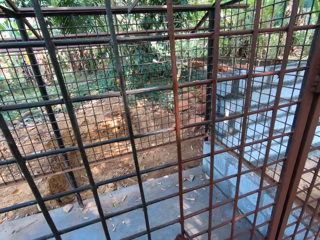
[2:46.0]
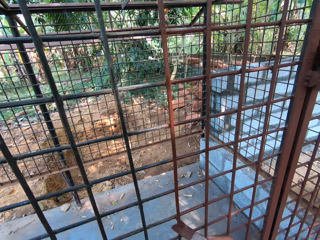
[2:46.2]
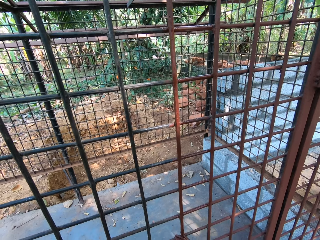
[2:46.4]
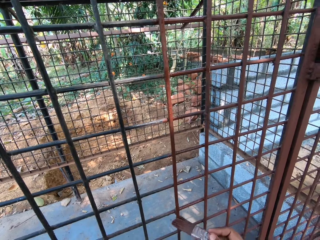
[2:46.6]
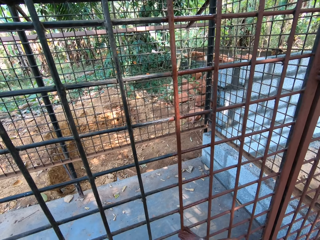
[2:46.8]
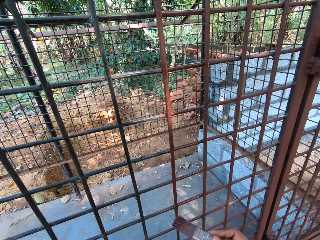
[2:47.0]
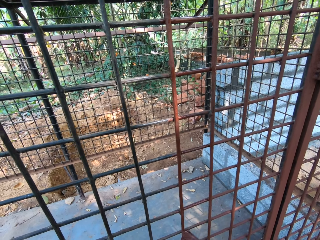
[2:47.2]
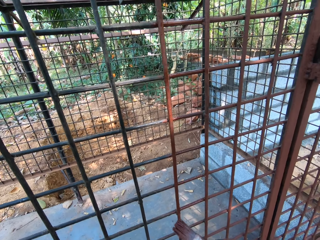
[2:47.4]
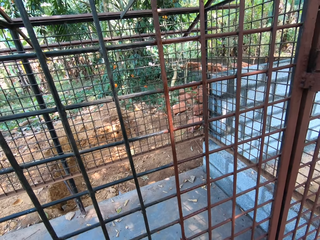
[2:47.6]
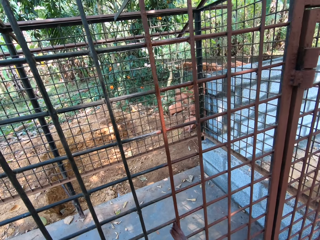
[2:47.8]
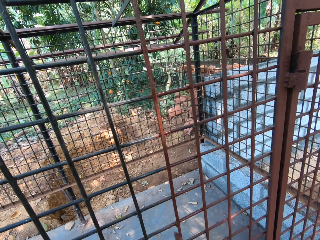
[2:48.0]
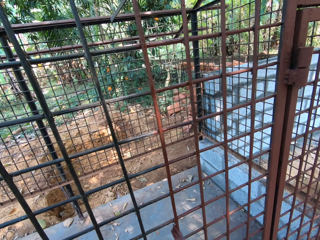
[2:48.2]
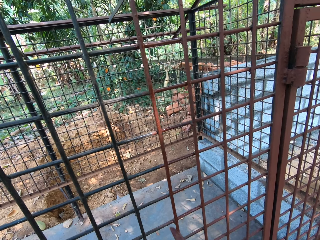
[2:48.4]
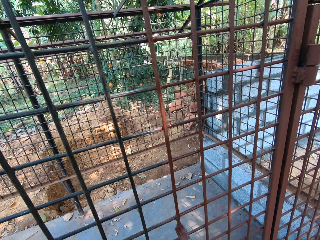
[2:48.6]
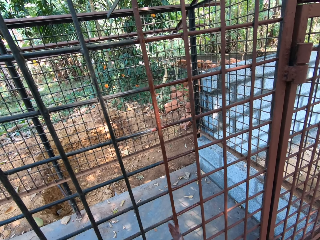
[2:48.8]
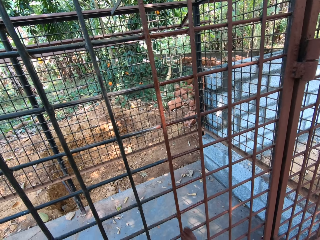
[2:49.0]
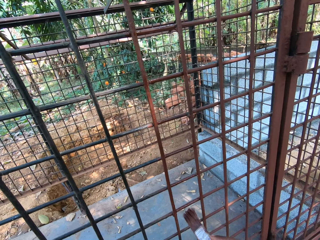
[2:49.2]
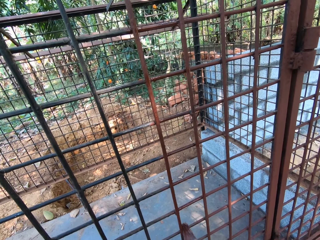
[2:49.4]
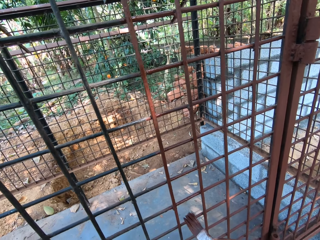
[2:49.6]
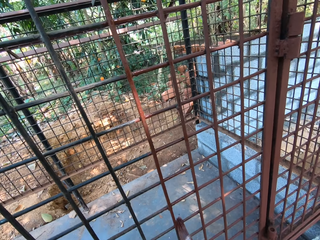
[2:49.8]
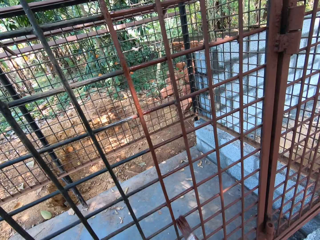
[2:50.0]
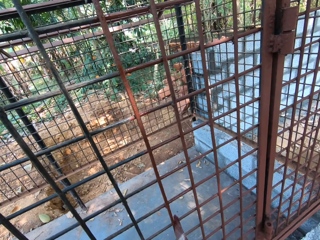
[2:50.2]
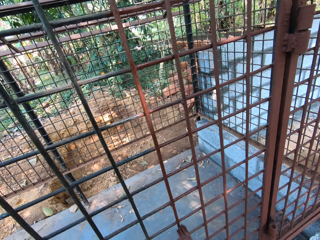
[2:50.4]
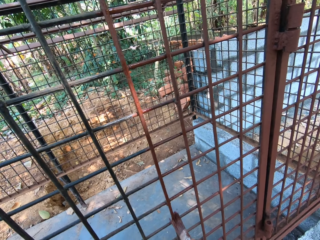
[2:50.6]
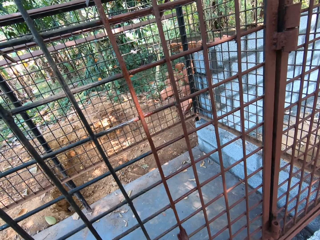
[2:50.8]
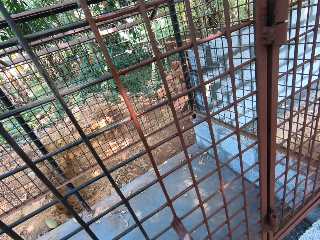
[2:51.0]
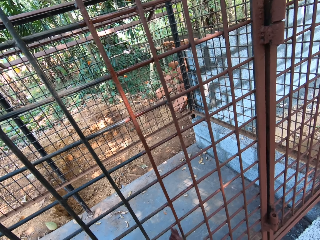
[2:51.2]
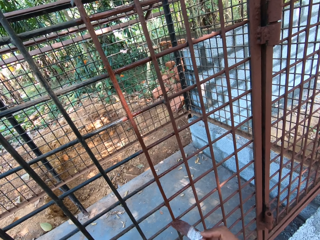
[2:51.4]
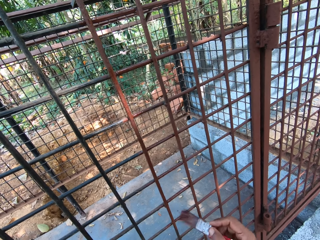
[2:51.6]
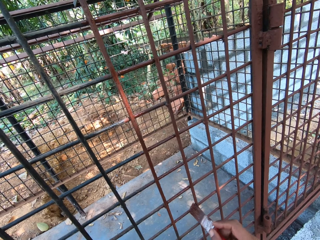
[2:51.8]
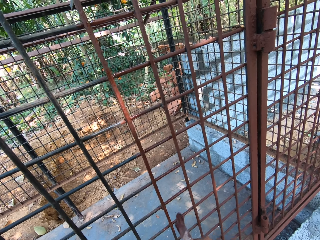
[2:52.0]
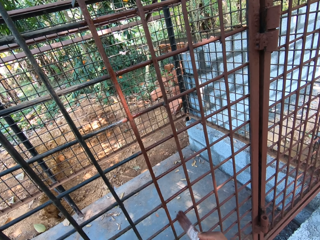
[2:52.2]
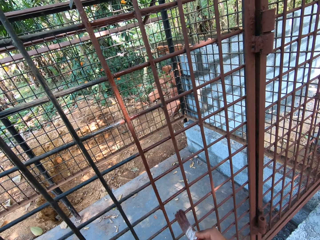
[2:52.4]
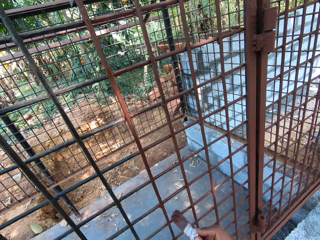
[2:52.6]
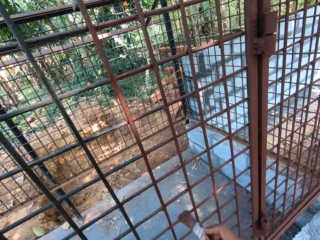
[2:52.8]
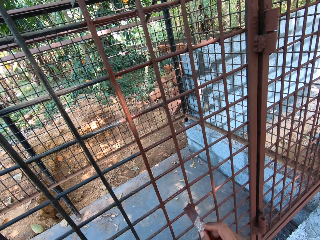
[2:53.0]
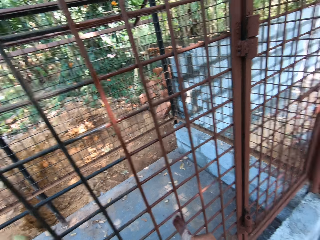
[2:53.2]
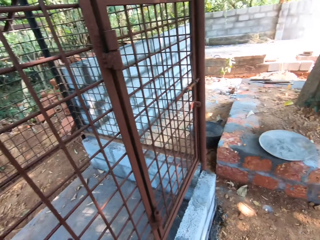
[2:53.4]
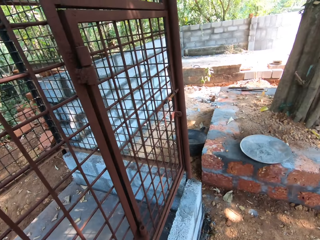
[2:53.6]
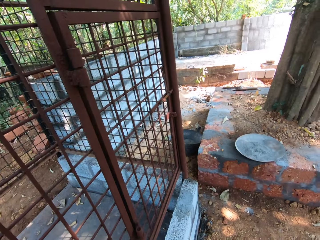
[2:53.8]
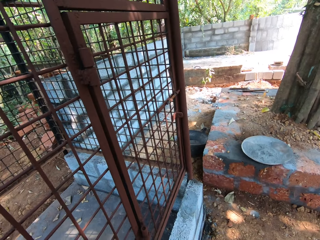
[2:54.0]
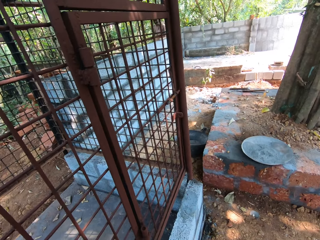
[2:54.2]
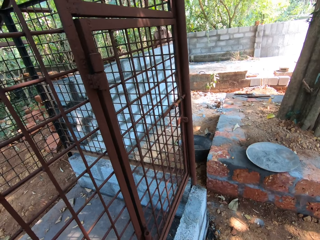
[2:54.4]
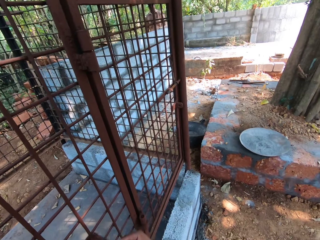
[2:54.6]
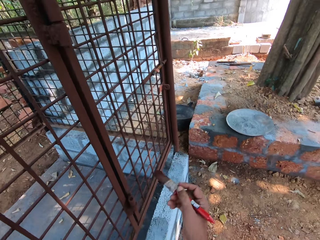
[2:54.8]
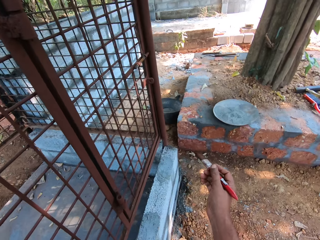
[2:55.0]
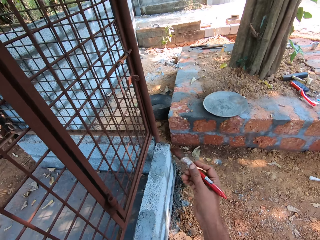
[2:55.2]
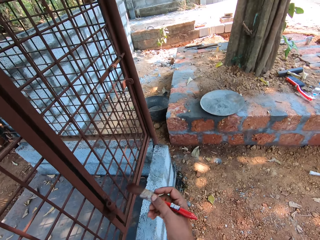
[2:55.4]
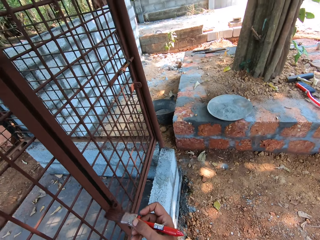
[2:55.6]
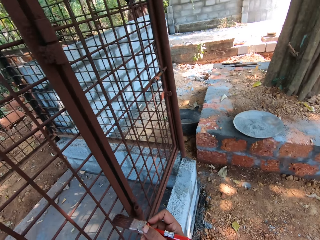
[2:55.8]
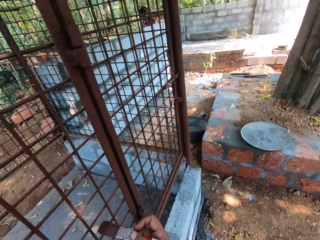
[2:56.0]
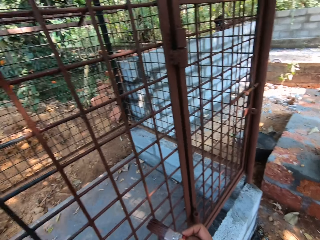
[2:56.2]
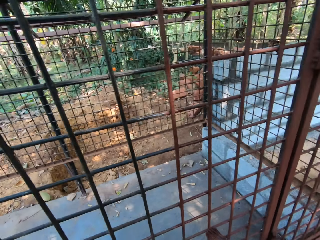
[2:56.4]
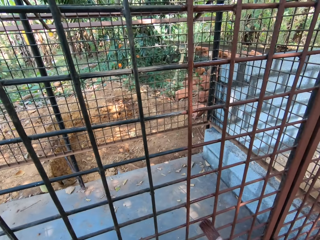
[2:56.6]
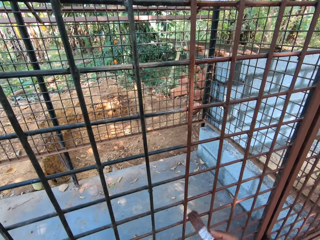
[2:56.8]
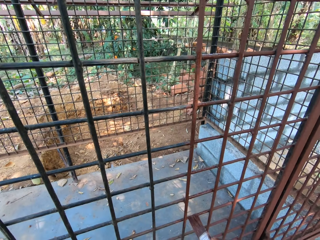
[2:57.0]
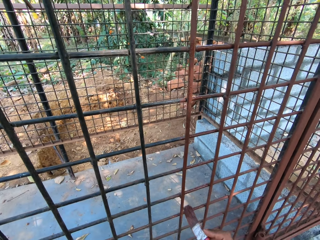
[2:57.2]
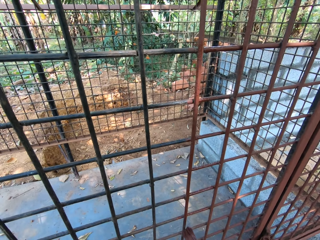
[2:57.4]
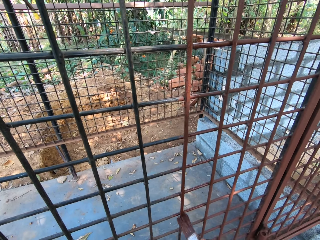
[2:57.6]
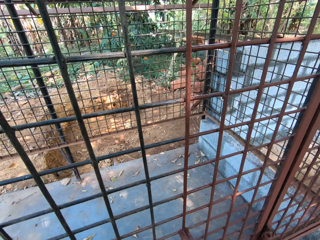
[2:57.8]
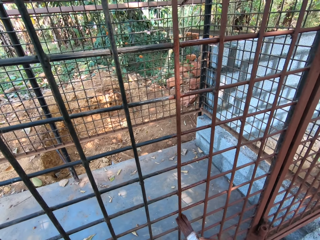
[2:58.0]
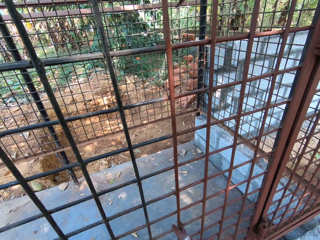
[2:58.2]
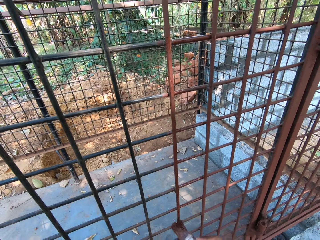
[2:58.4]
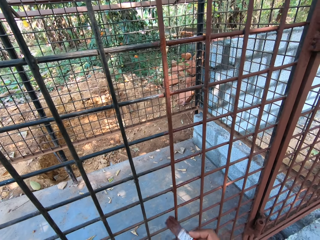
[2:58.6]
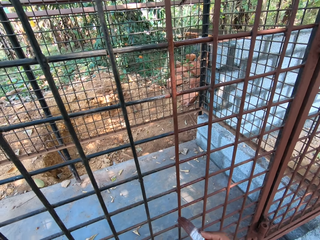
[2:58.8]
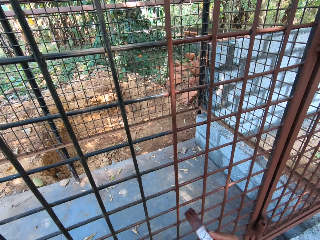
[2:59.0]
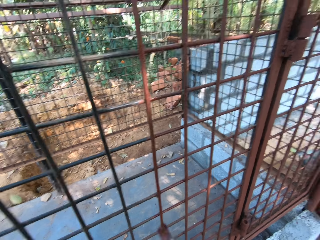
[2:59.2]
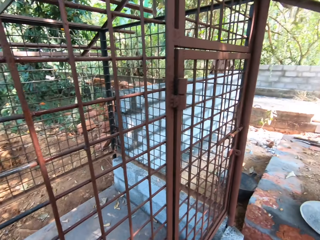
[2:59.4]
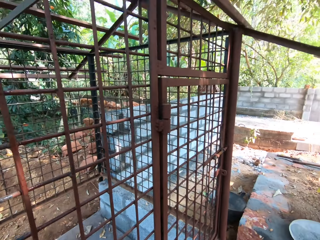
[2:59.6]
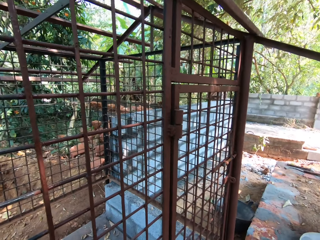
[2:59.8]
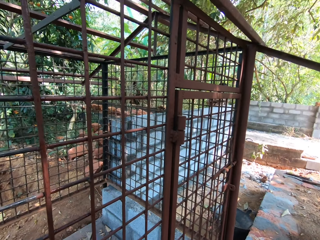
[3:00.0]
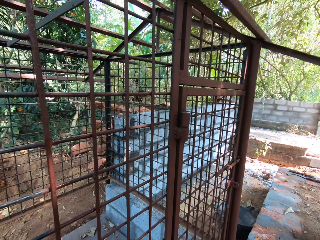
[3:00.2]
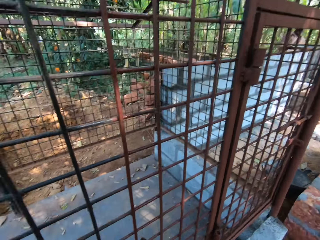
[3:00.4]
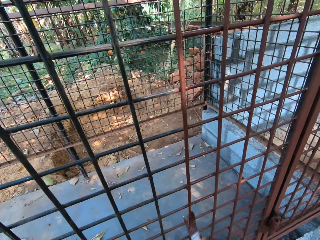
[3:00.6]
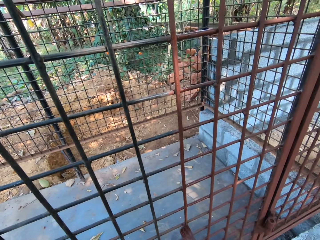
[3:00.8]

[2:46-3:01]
The camera wearer holds a painting brush. They paint the wire mesh. The man interacts with the camera wearer.

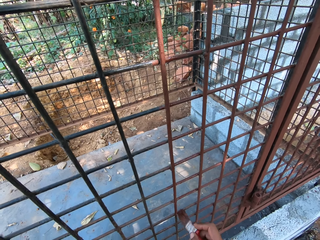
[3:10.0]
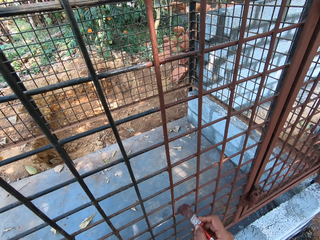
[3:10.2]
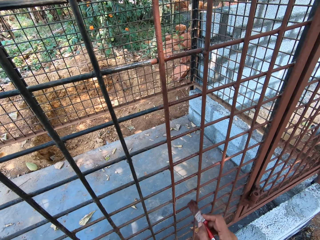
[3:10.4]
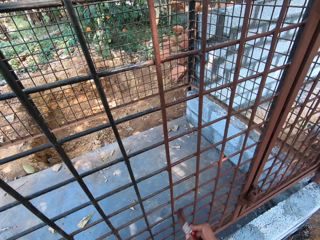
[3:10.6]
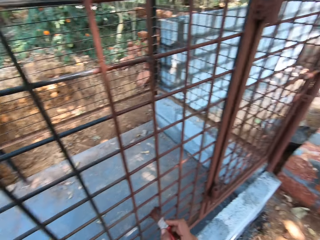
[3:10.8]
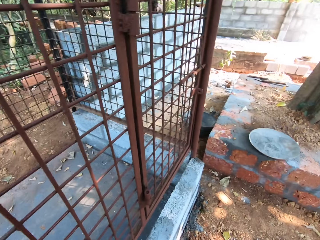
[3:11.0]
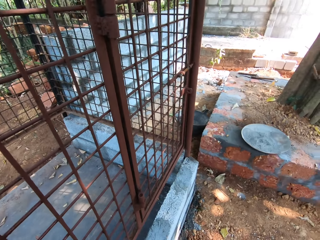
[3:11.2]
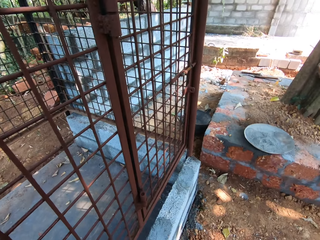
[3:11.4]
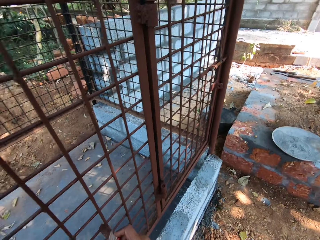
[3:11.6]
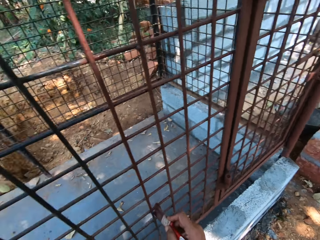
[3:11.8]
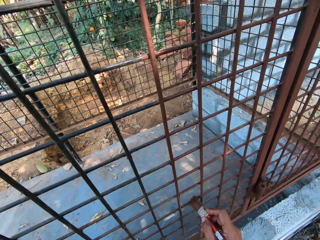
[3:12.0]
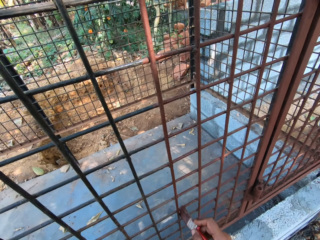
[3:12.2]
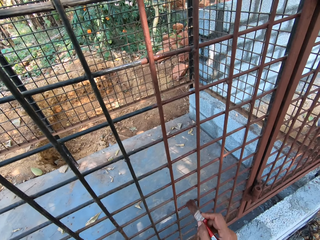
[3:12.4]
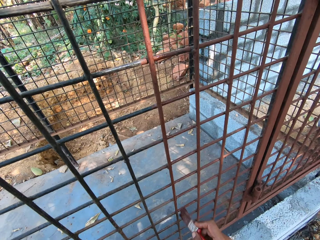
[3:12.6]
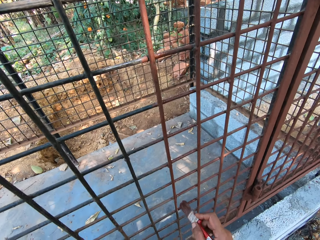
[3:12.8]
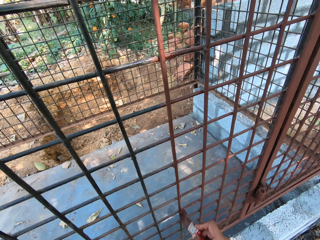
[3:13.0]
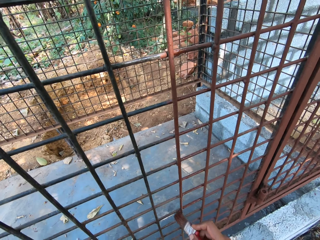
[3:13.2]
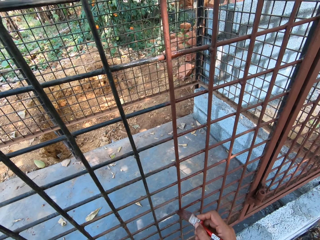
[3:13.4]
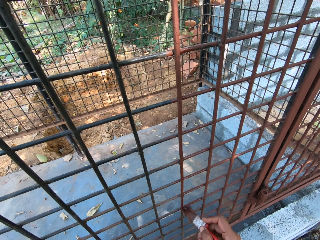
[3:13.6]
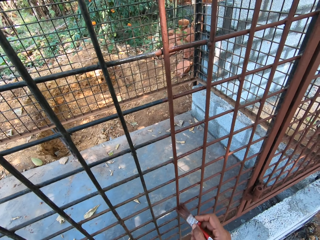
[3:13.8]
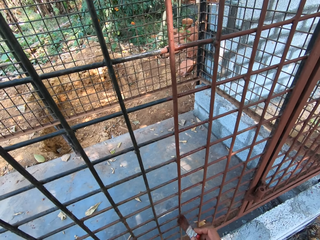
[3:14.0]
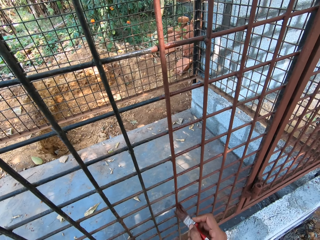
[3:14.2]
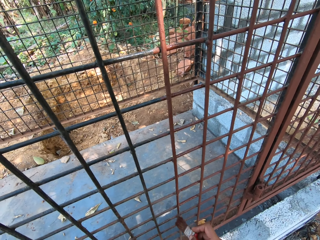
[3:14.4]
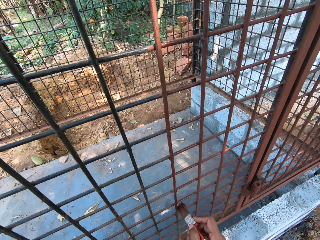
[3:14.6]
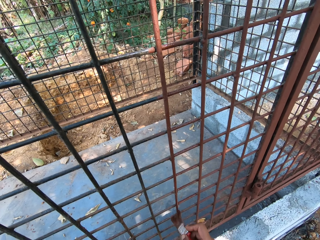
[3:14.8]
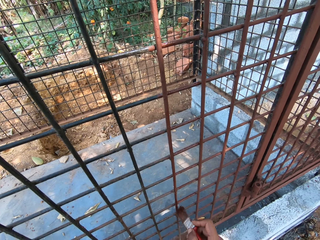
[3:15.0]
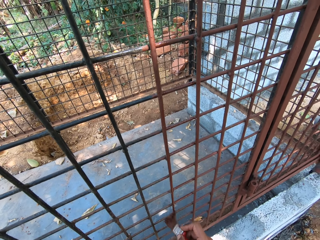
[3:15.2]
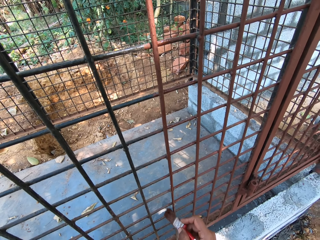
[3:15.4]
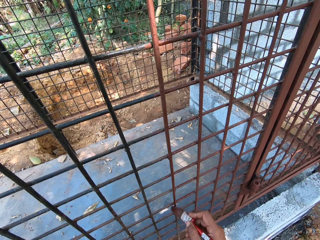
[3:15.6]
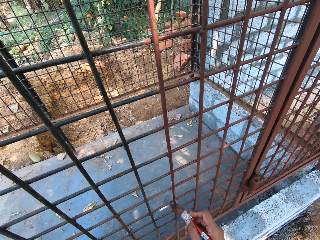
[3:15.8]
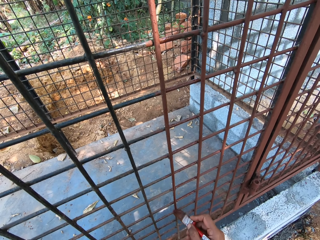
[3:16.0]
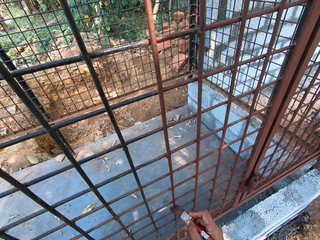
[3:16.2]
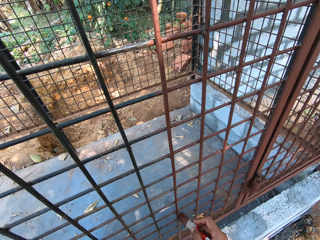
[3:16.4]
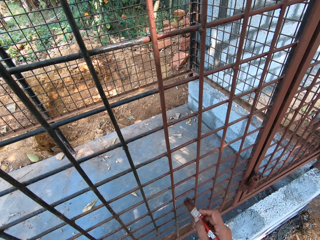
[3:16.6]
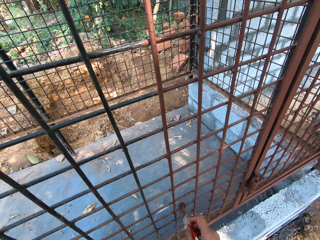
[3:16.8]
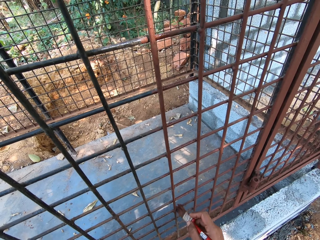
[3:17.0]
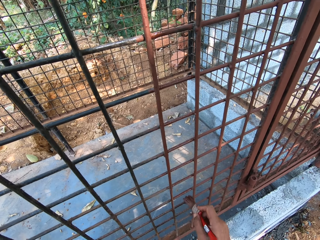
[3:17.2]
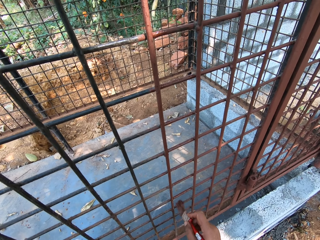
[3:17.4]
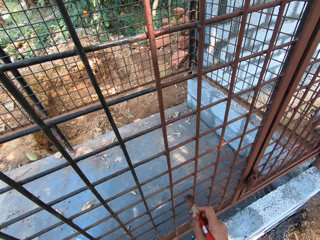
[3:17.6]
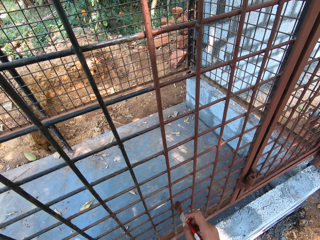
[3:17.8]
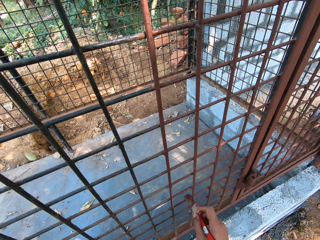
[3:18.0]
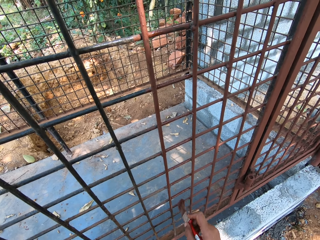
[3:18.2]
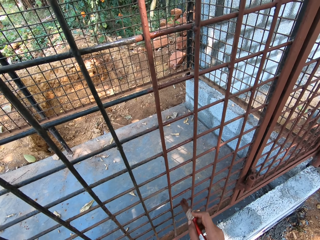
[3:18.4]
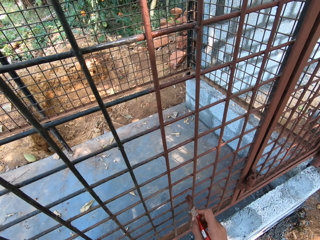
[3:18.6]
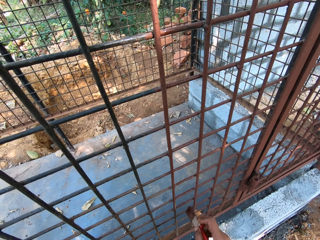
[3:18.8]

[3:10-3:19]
The camera wearer interacts with the man and another man.
